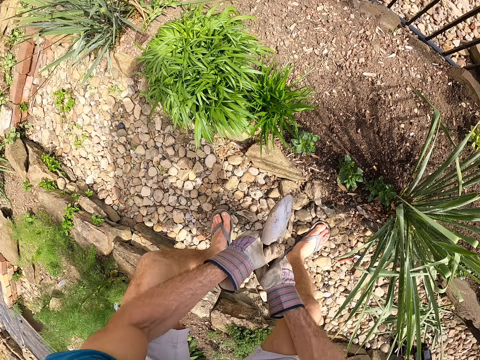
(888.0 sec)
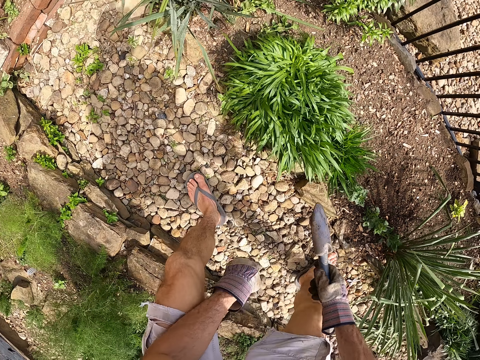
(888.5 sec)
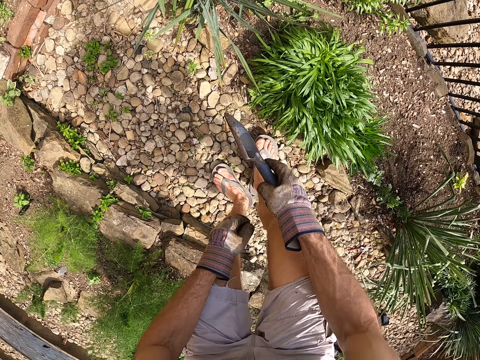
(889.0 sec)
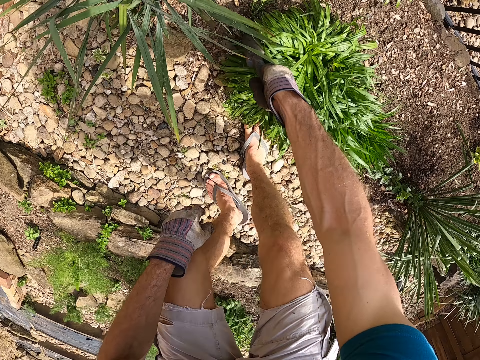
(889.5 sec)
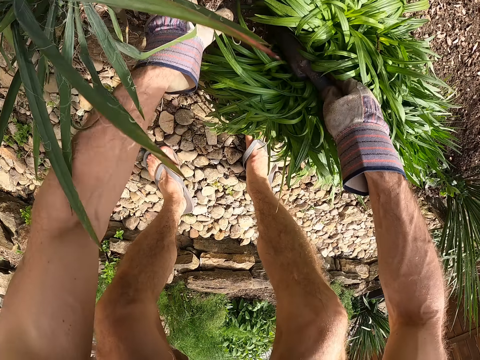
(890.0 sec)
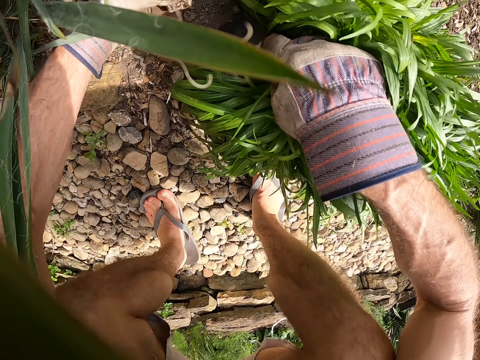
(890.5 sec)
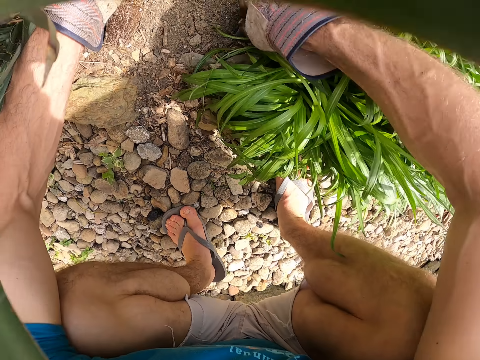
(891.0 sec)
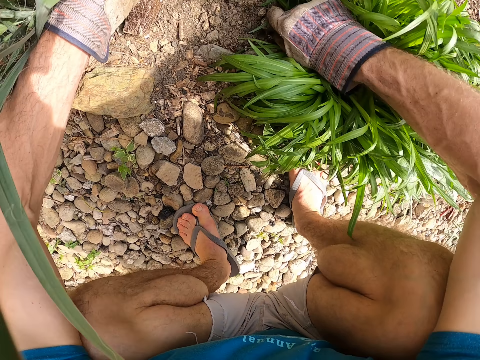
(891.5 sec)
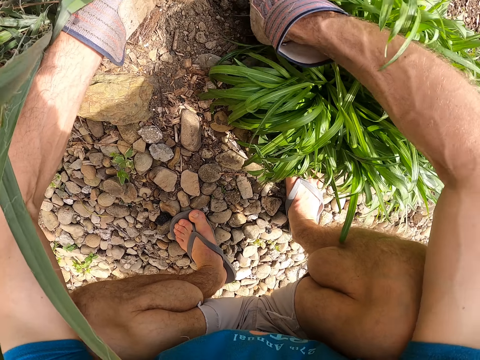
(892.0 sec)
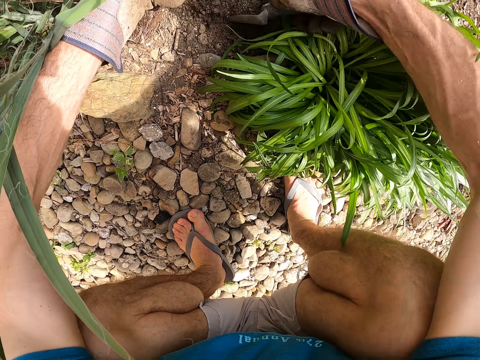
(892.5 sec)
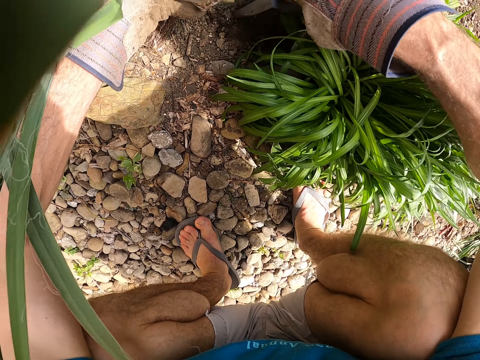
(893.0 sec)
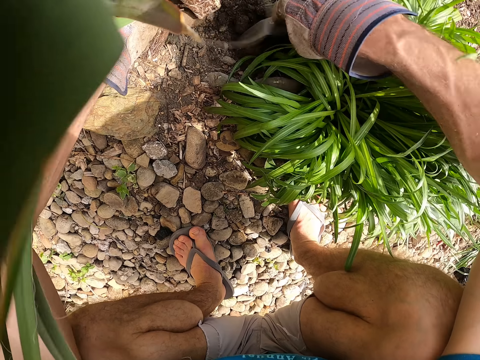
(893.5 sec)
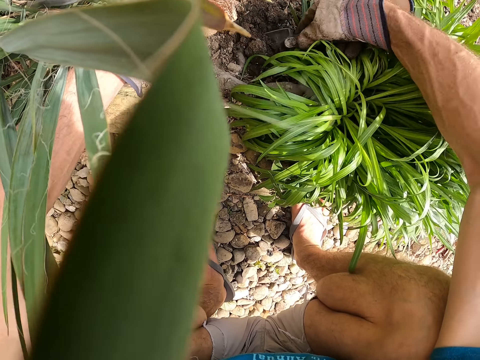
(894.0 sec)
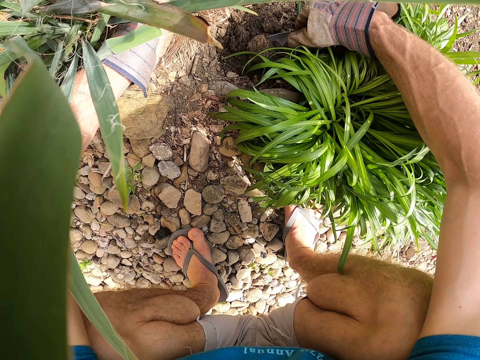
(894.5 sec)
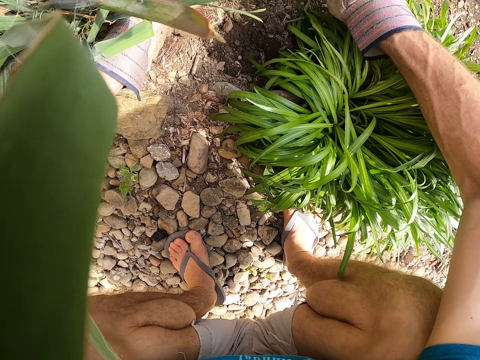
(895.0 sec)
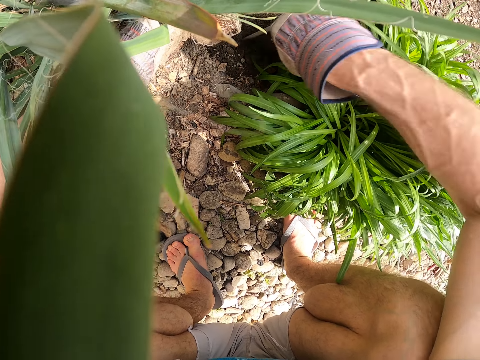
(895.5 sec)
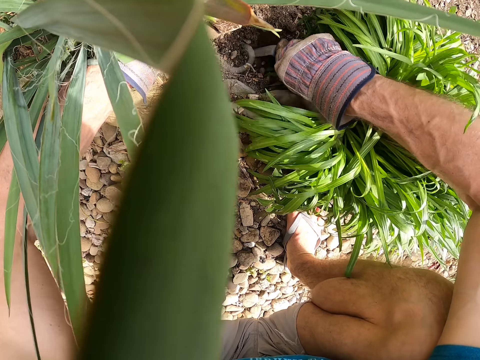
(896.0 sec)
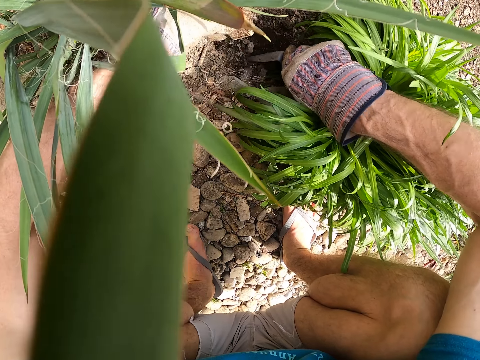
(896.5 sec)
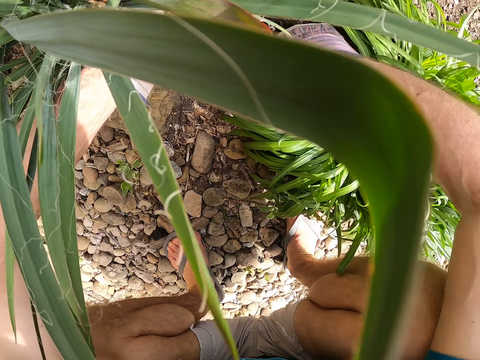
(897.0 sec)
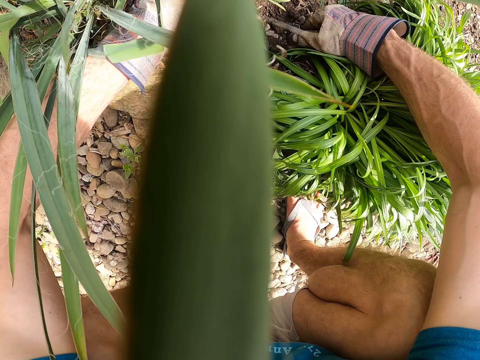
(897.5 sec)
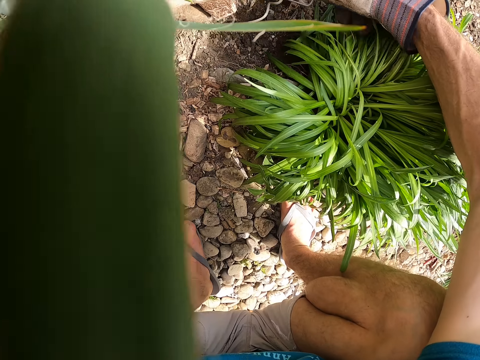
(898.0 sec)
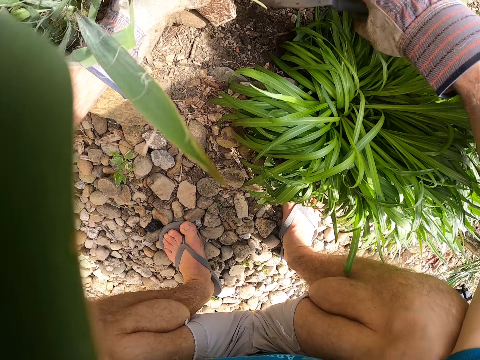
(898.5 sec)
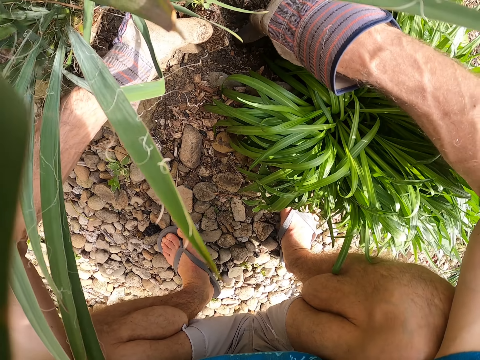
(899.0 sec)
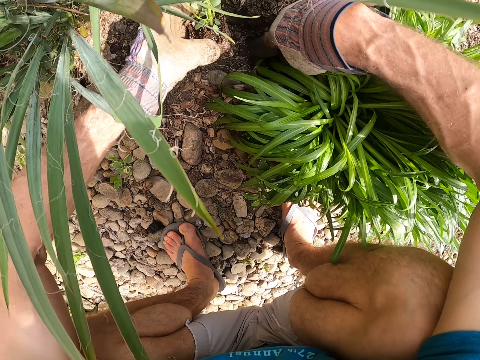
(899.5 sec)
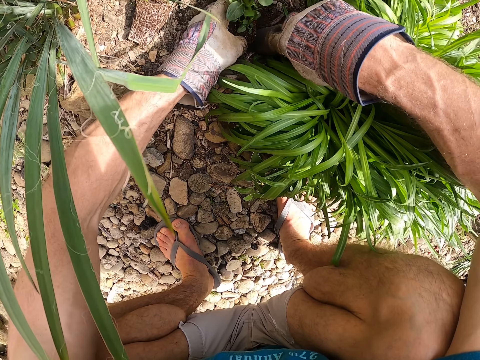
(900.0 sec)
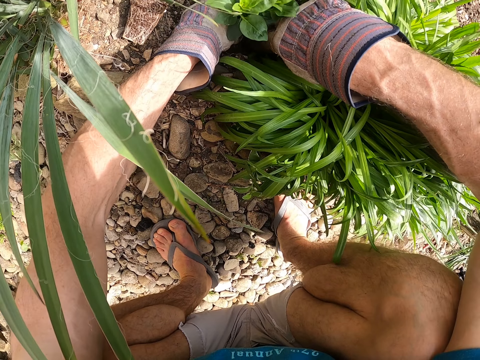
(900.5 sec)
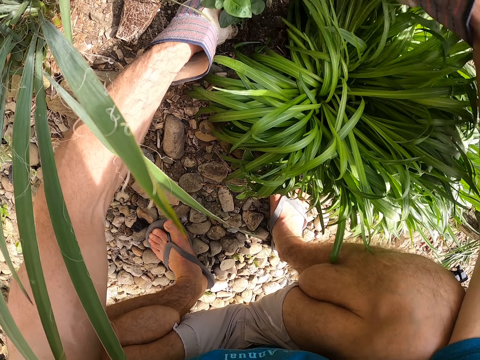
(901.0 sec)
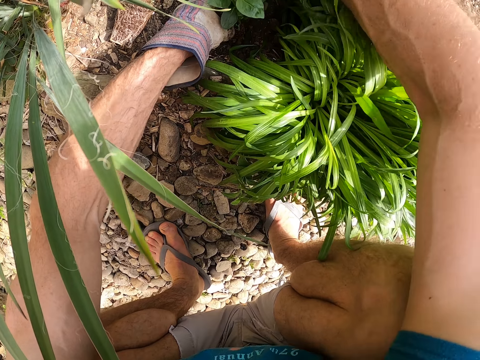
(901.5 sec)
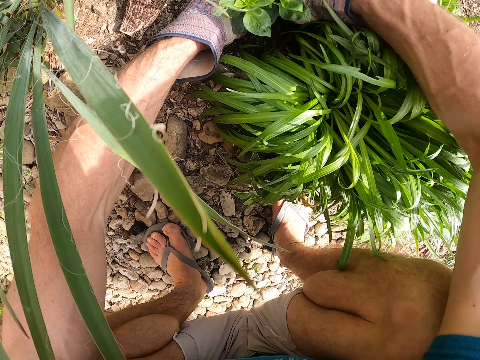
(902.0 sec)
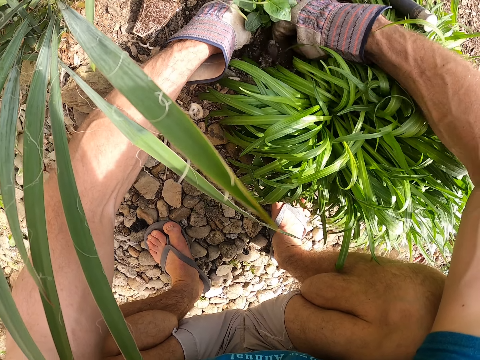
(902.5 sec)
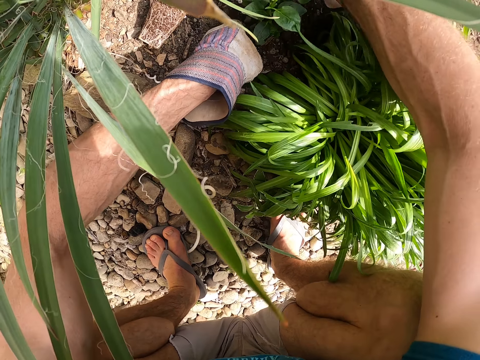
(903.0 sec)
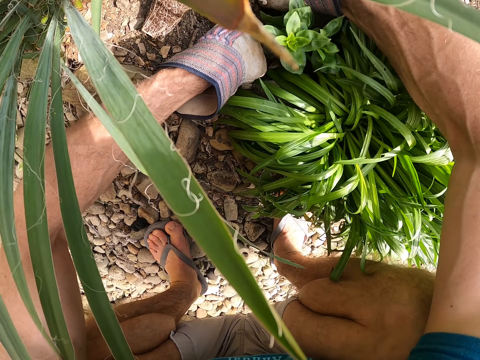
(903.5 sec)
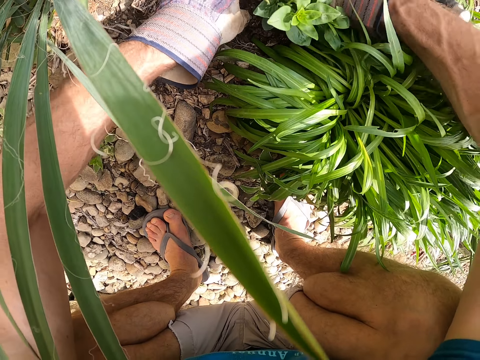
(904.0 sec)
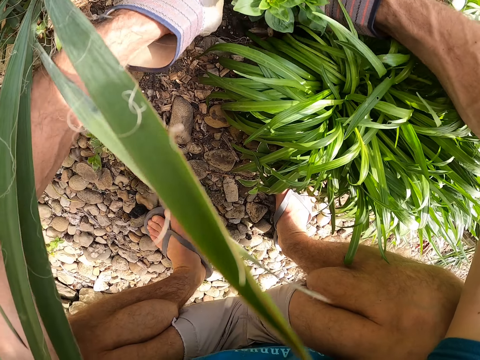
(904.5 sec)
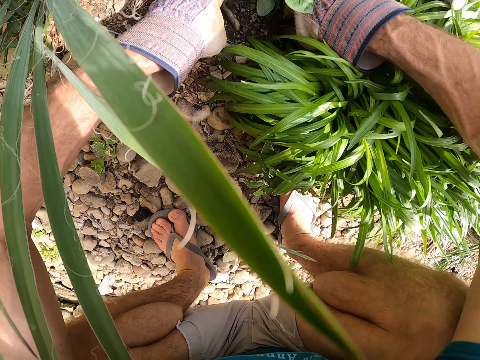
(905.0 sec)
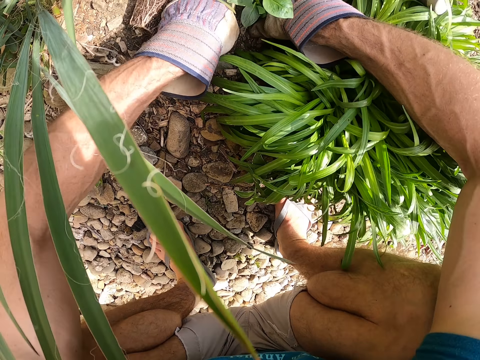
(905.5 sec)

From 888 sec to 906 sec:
The camera wearer stands up. He passes the garden trowel to his right hand. He moves towards a plant. He pushes the plant using the garden trowel. He adjusts the green plant on the ground with the garden trowel in his right hand. He picks up a fourth seedling on the ground with his left hand. He digs the soil with the garden trowel in his right hand. He scoops soil out of the ground. He plants the fourth seedling with his left hand and the garden trowel in his right hand. He puts the garden trowel on the ground with his right hand. He plants the fourth seedling in the soil with his hands. He covers the plant with soil.

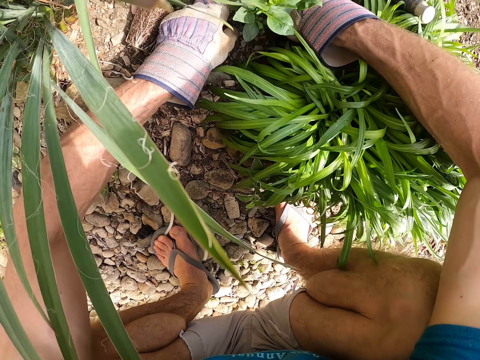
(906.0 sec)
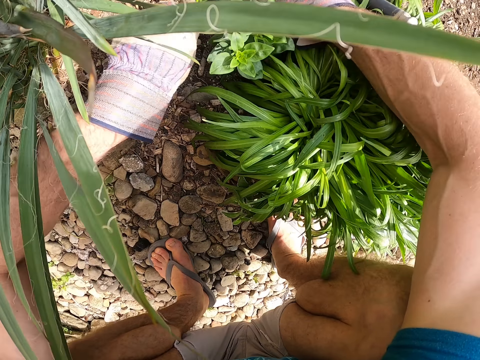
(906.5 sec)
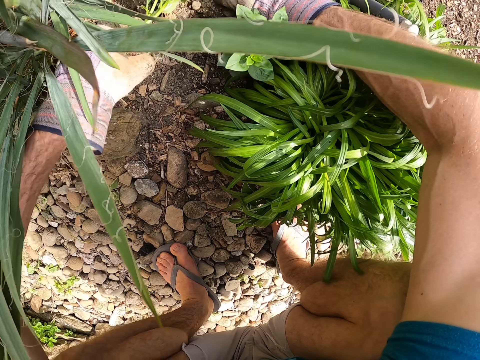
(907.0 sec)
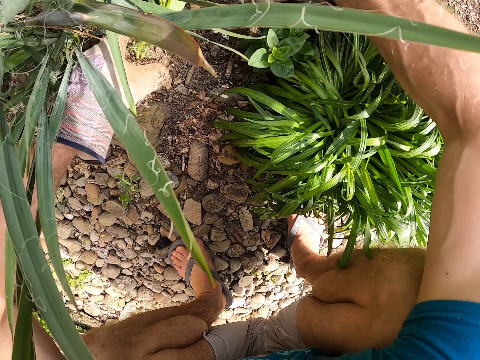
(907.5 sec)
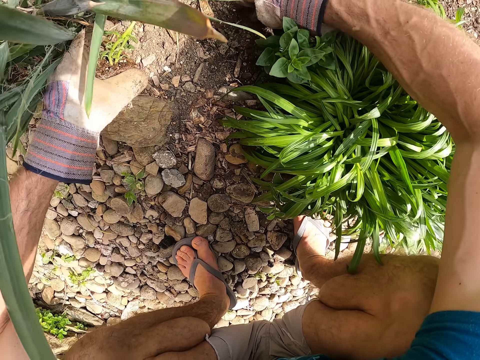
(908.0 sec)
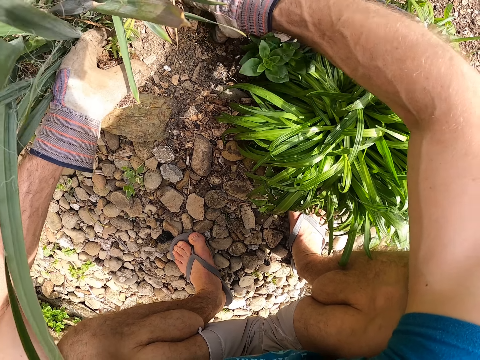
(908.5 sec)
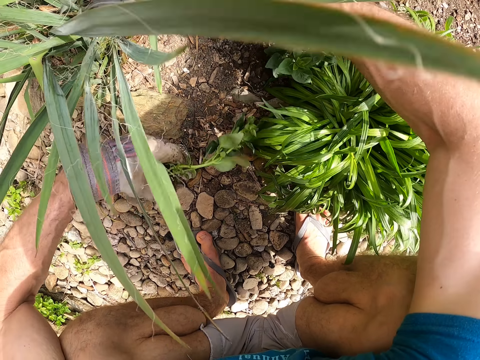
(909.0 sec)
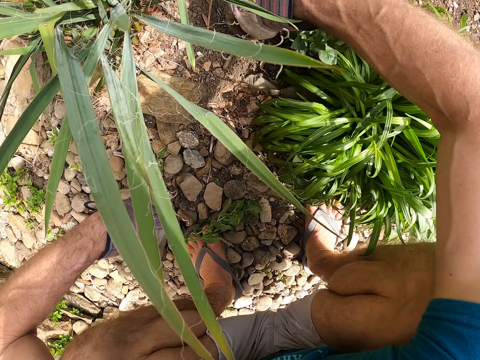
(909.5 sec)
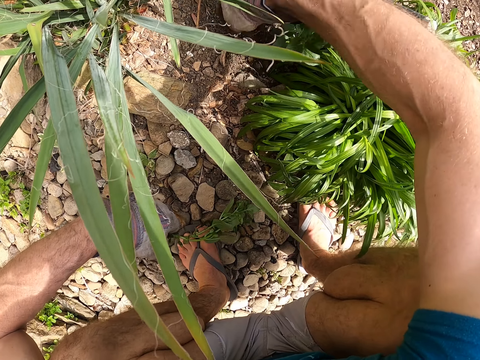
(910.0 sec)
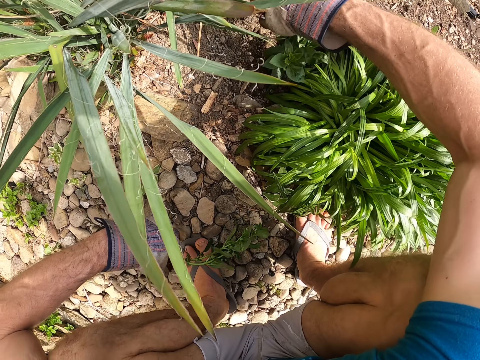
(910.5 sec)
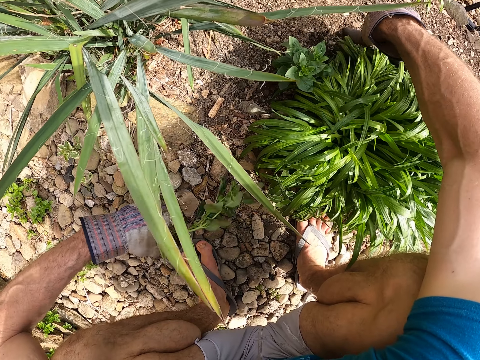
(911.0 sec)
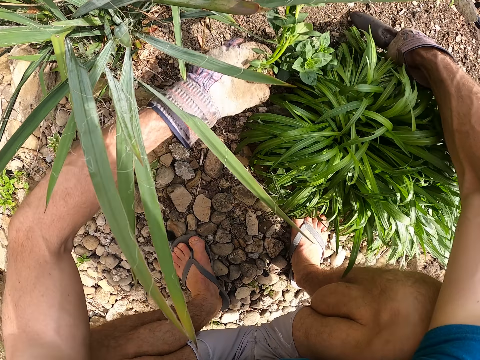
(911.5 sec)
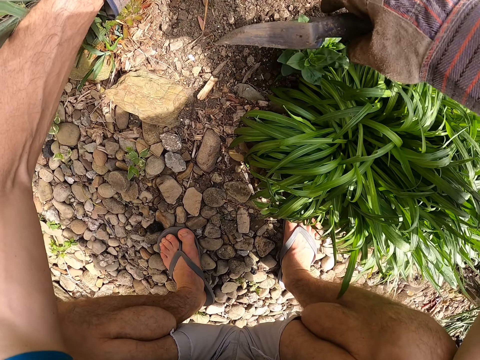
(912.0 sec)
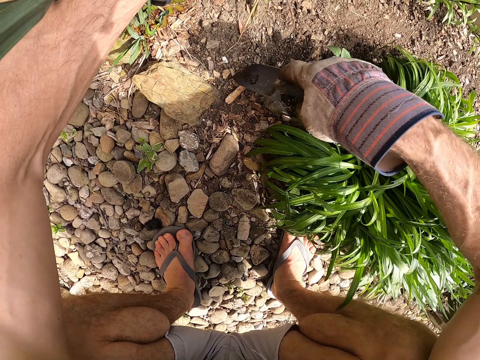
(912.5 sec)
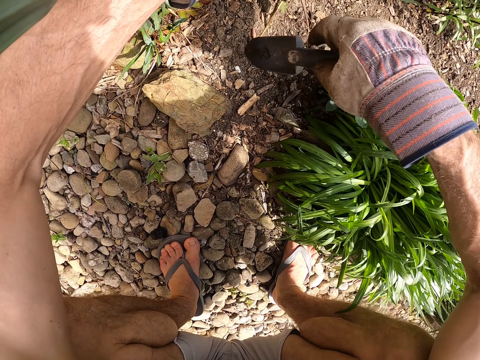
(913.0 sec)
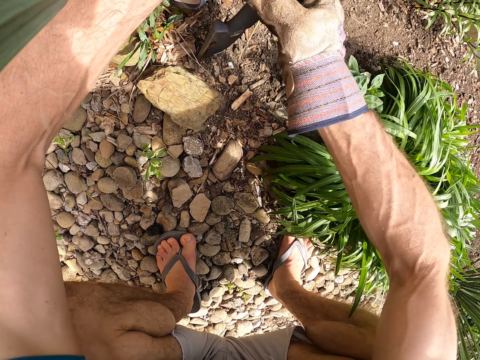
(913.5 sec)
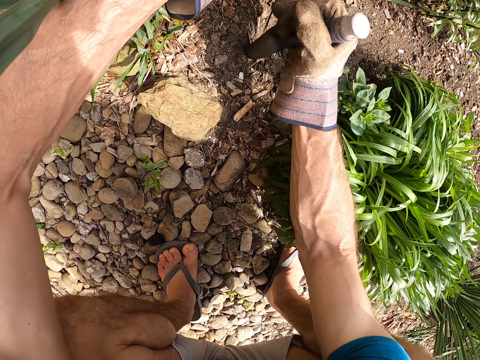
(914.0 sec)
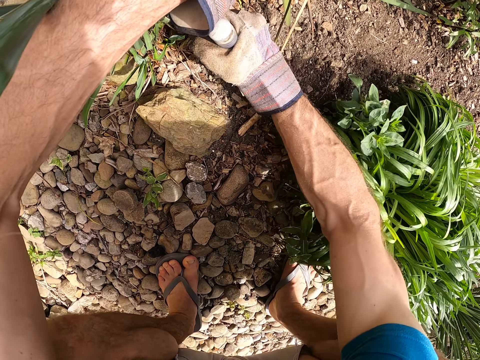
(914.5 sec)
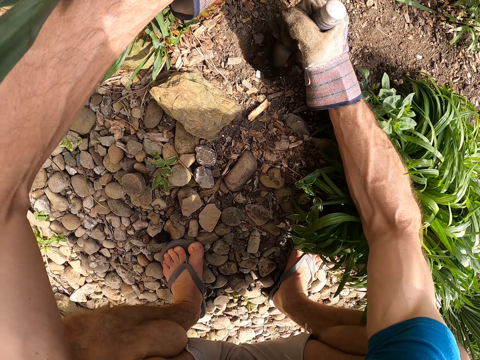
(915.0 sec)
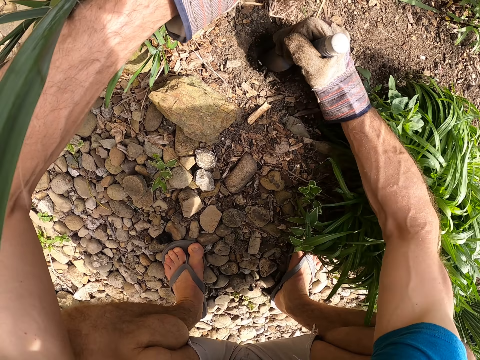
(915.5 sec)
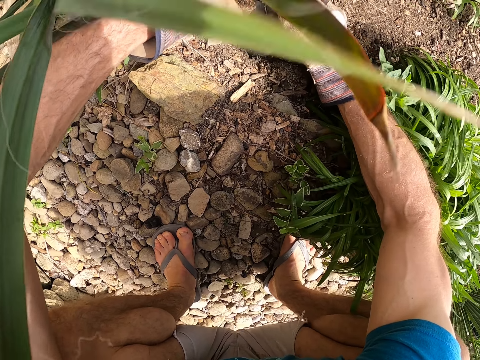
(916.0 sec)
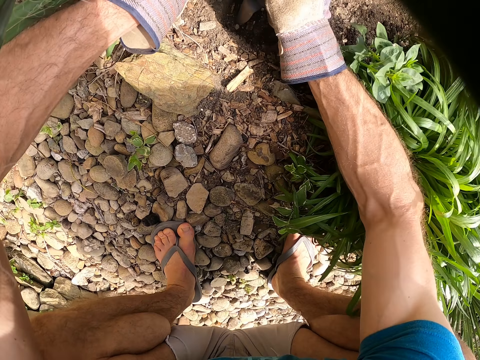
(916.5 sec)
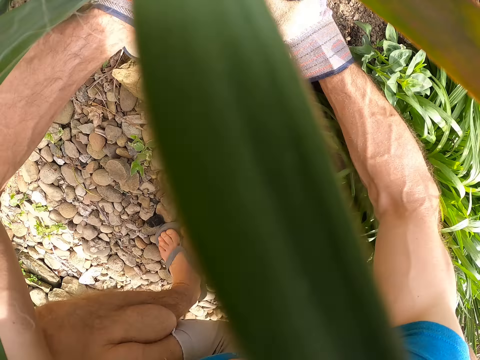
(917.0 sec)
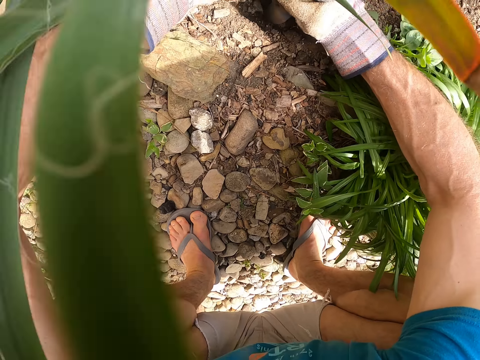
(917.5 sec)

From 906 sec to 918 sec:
The camera wearer picks up a fifth seedling or plant on the ground with his left hand. He examines the soil with his right hand. He covers the plant with soil. He moves his left hand. He picks up a garden hand trowel on the ground with his right hand. He moves his left hand. He moves his right hand. He adjusts the garden trowel in his right hand. He digs a hole in the soil with the garden trowel in his right hand.
